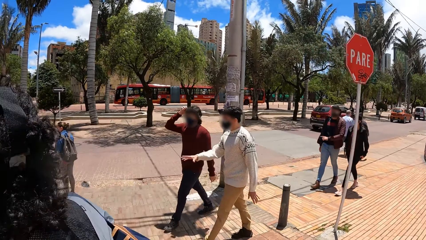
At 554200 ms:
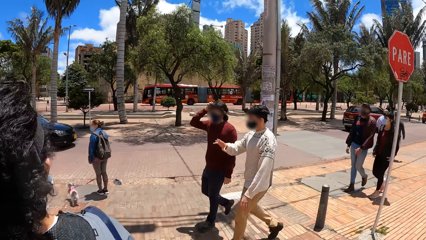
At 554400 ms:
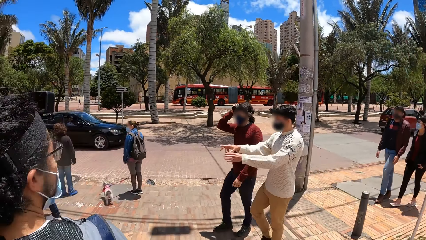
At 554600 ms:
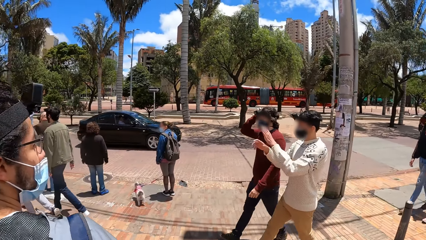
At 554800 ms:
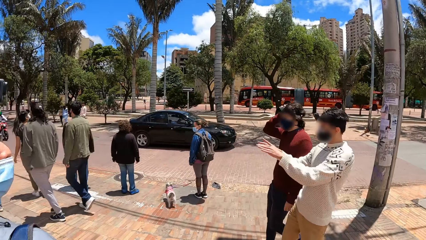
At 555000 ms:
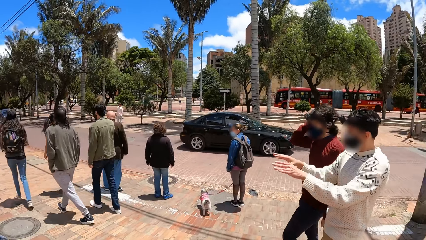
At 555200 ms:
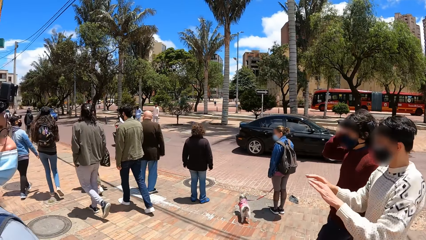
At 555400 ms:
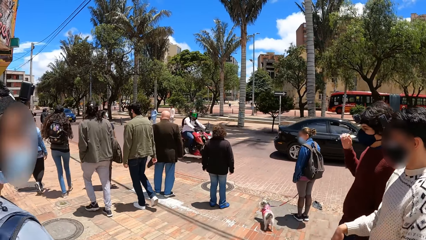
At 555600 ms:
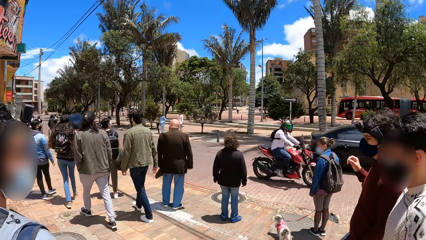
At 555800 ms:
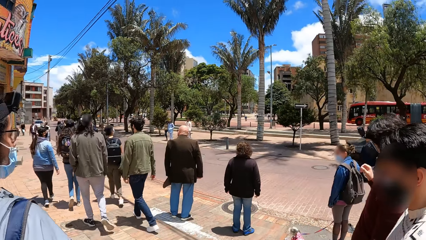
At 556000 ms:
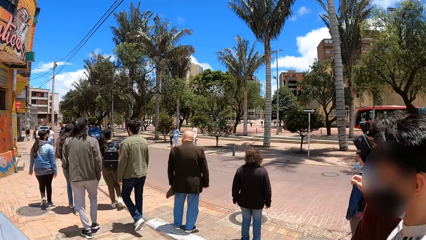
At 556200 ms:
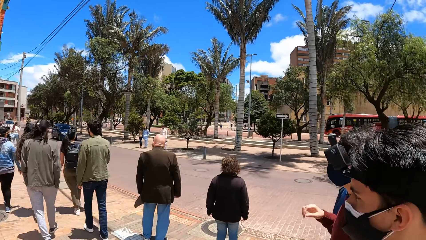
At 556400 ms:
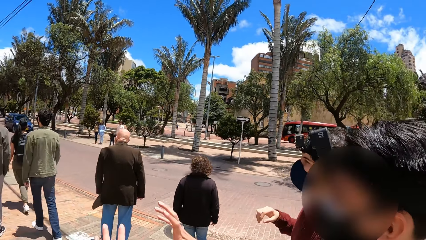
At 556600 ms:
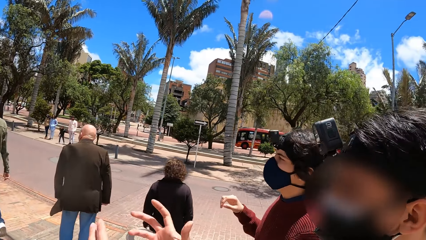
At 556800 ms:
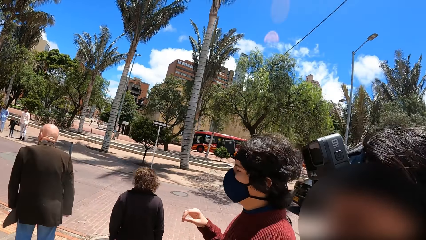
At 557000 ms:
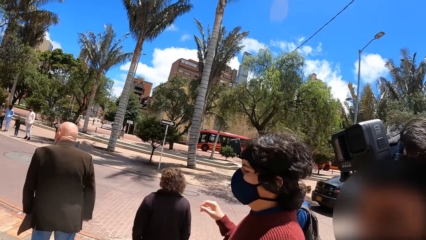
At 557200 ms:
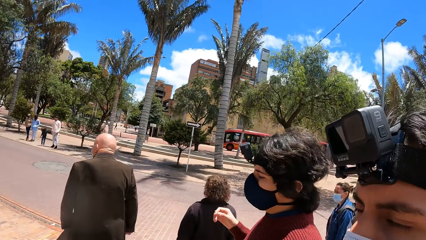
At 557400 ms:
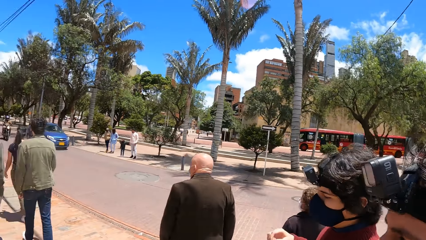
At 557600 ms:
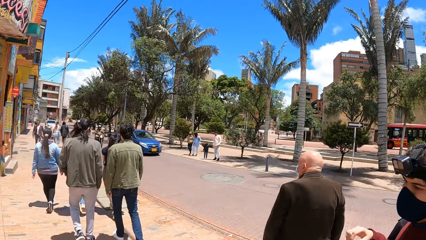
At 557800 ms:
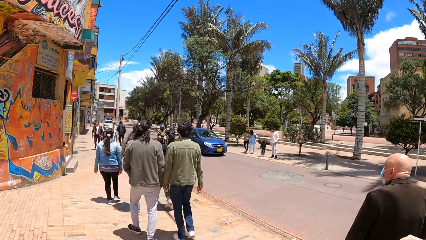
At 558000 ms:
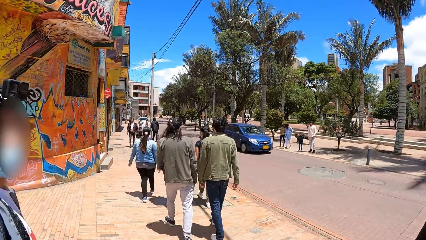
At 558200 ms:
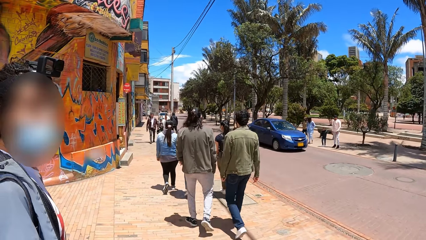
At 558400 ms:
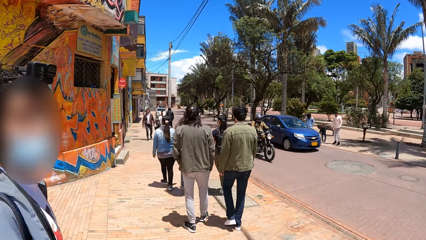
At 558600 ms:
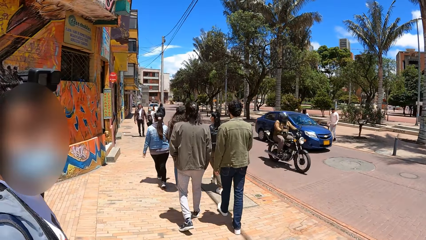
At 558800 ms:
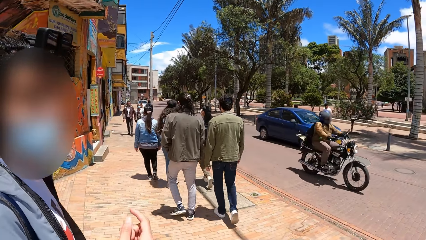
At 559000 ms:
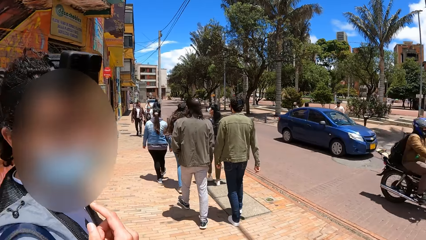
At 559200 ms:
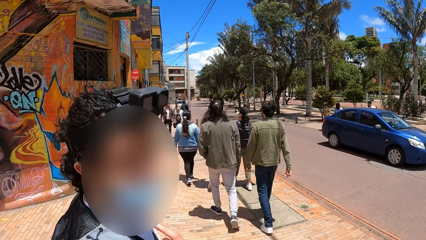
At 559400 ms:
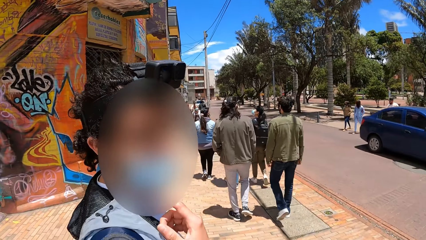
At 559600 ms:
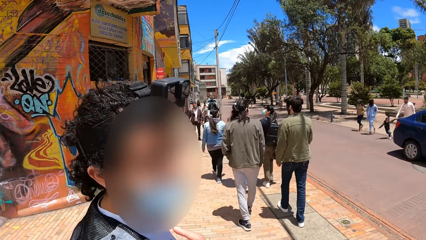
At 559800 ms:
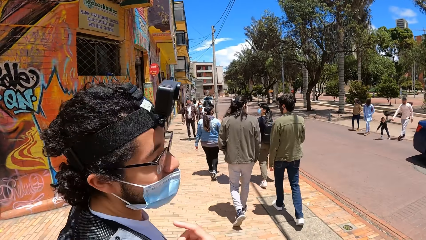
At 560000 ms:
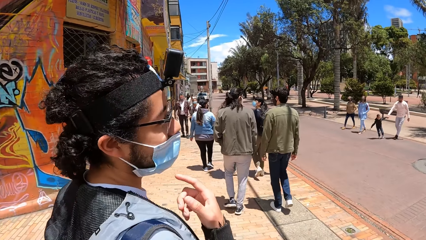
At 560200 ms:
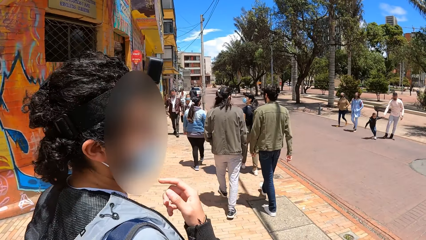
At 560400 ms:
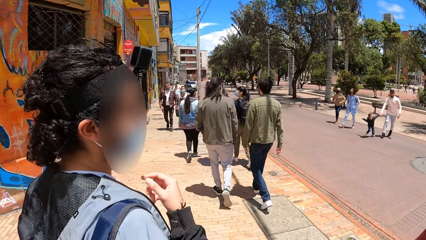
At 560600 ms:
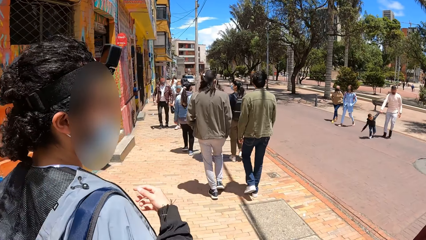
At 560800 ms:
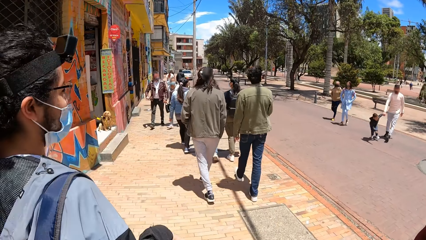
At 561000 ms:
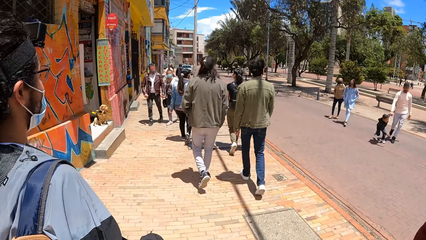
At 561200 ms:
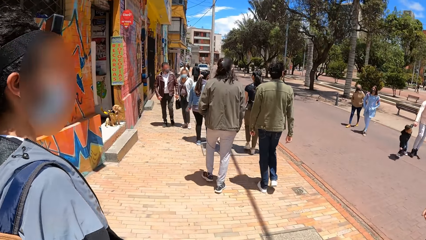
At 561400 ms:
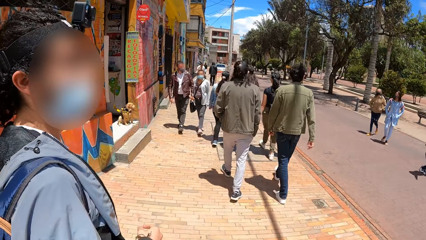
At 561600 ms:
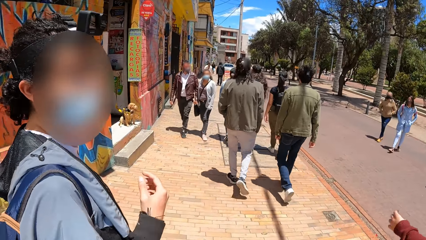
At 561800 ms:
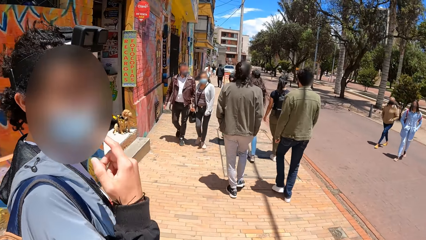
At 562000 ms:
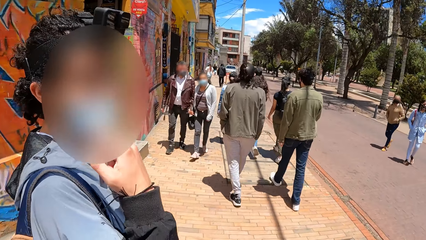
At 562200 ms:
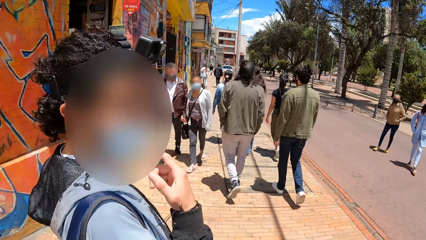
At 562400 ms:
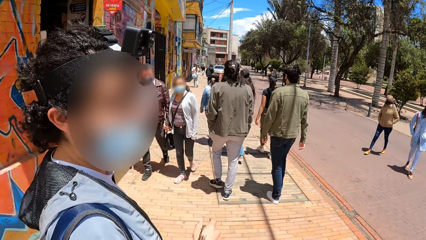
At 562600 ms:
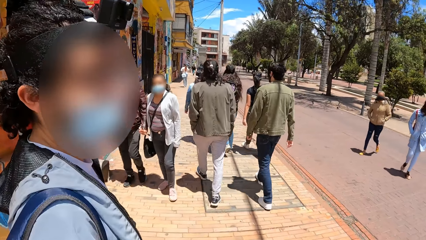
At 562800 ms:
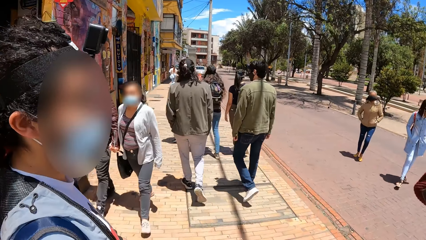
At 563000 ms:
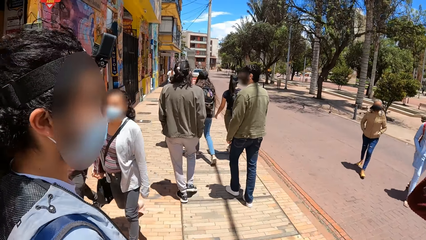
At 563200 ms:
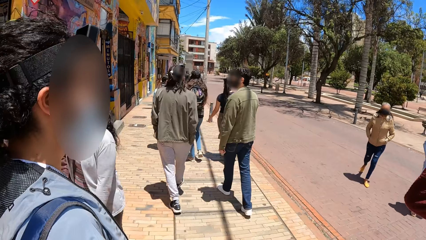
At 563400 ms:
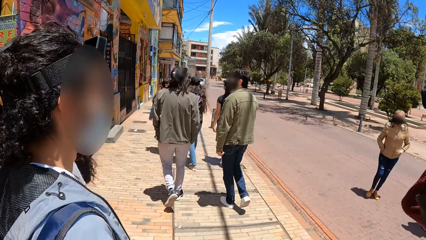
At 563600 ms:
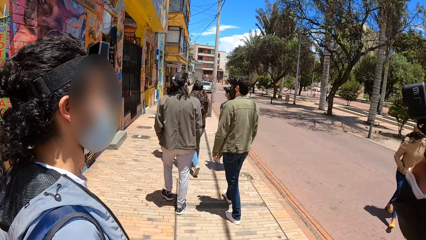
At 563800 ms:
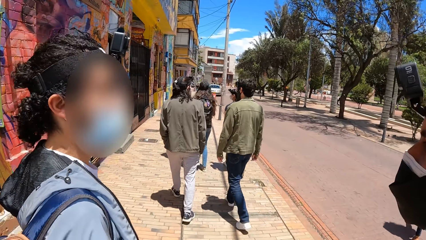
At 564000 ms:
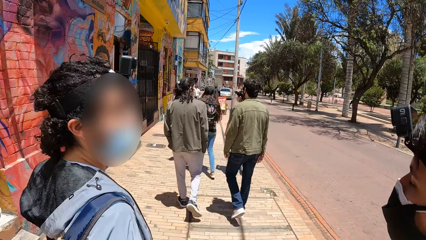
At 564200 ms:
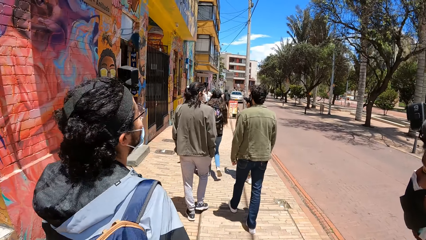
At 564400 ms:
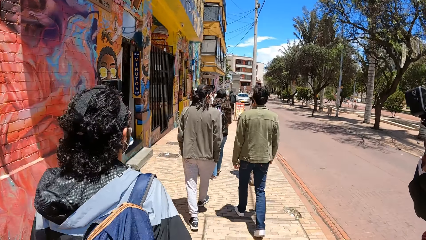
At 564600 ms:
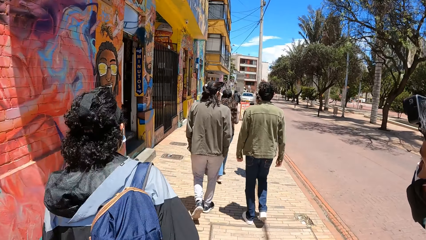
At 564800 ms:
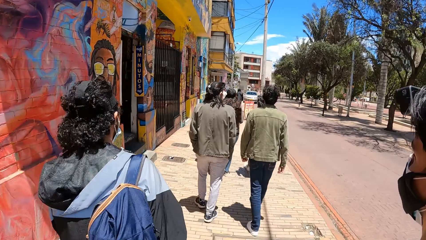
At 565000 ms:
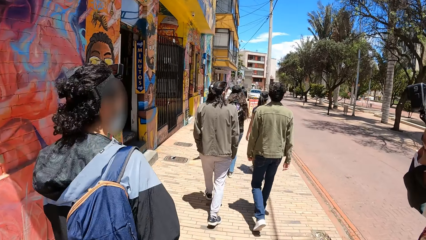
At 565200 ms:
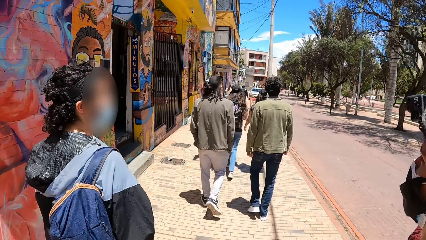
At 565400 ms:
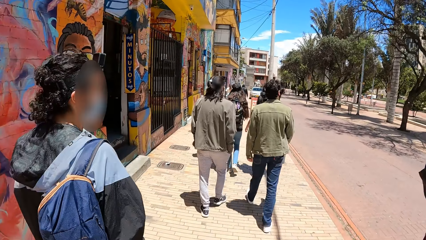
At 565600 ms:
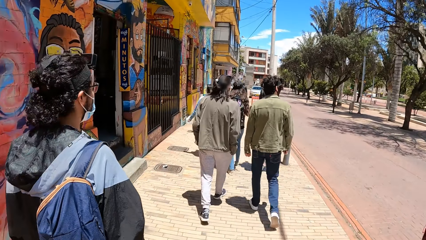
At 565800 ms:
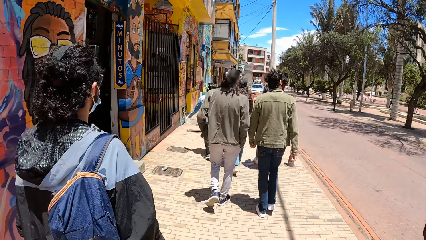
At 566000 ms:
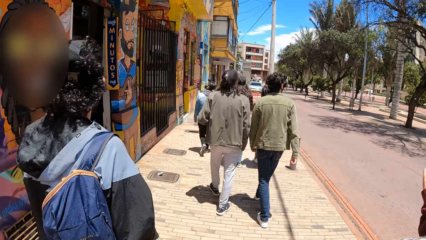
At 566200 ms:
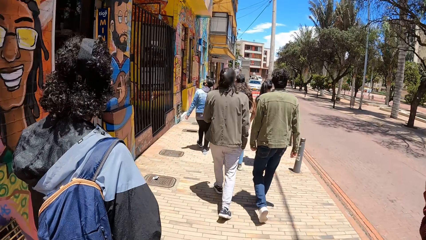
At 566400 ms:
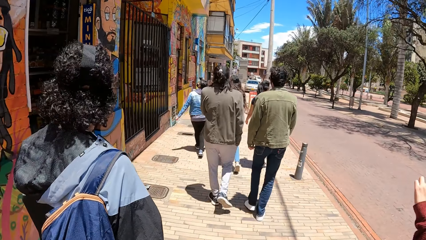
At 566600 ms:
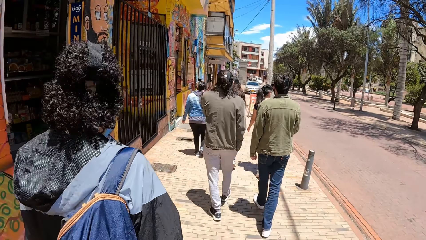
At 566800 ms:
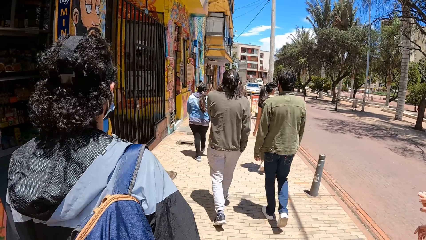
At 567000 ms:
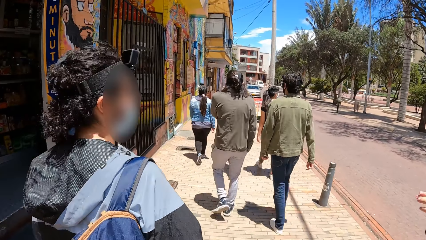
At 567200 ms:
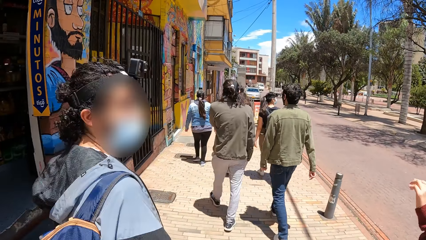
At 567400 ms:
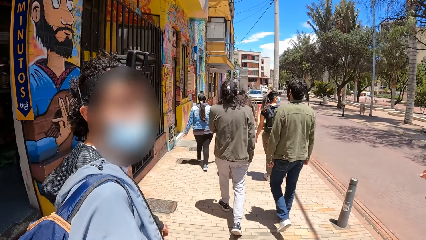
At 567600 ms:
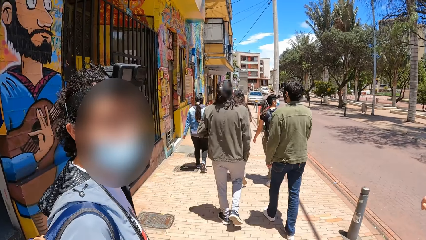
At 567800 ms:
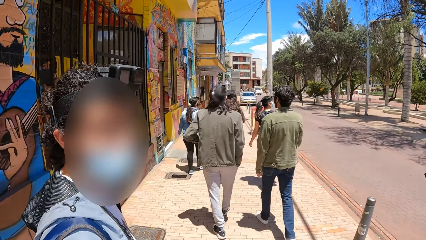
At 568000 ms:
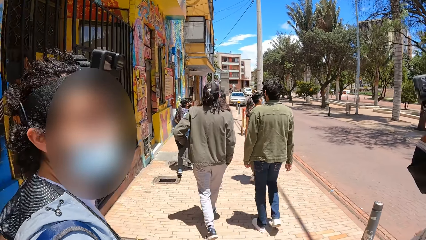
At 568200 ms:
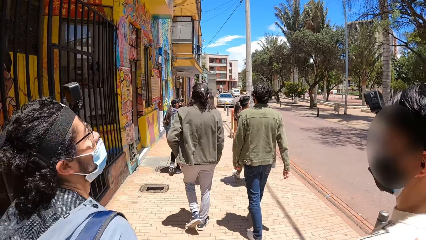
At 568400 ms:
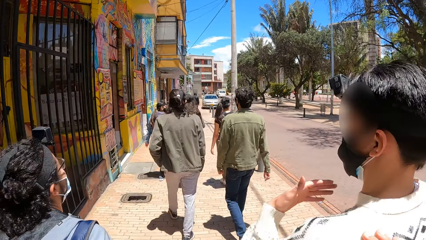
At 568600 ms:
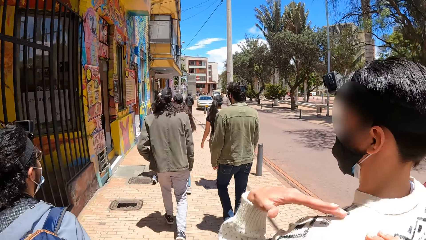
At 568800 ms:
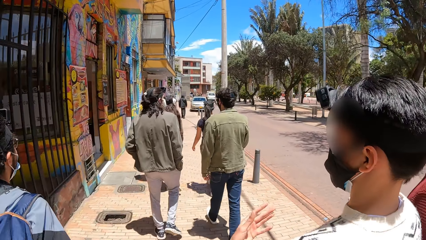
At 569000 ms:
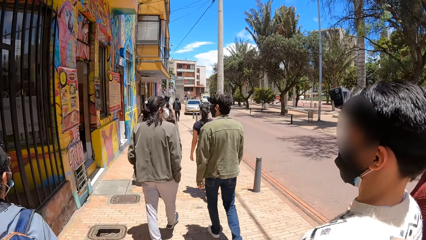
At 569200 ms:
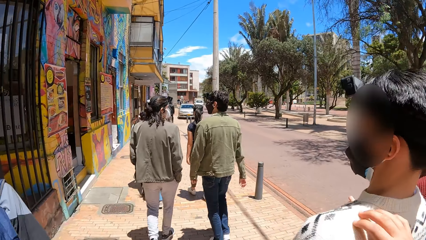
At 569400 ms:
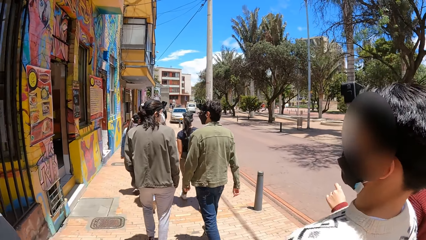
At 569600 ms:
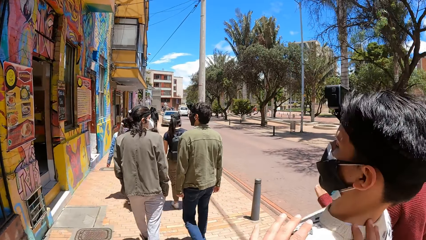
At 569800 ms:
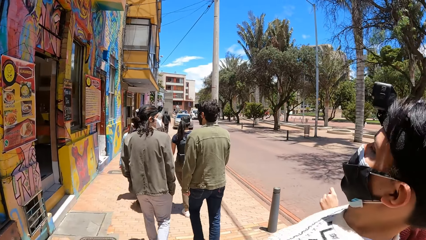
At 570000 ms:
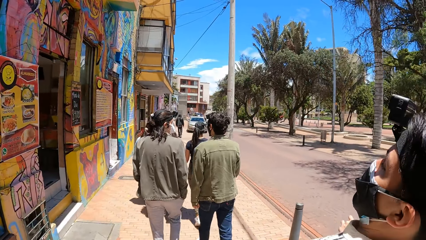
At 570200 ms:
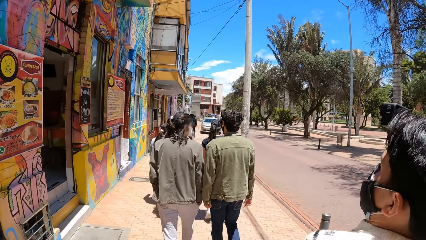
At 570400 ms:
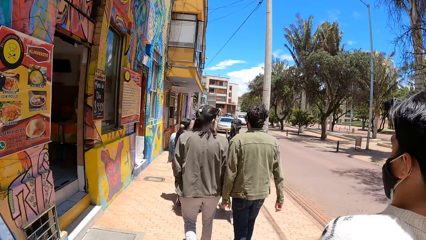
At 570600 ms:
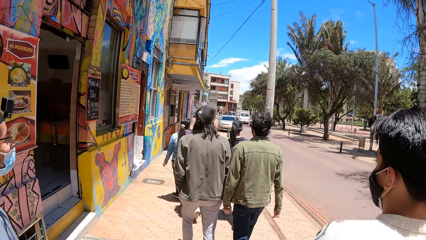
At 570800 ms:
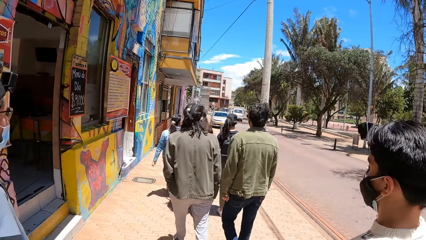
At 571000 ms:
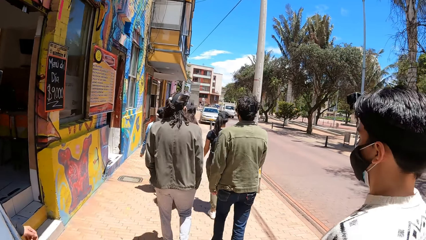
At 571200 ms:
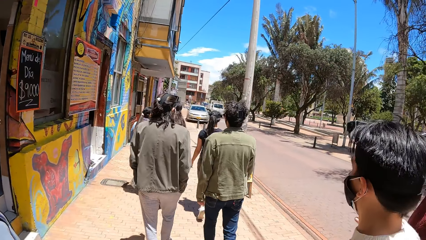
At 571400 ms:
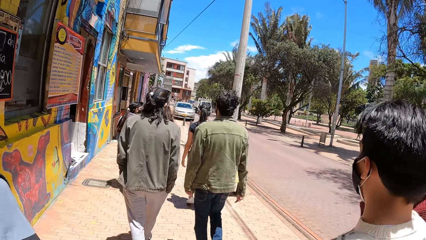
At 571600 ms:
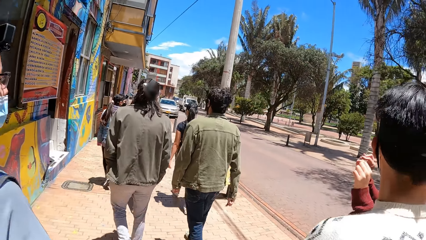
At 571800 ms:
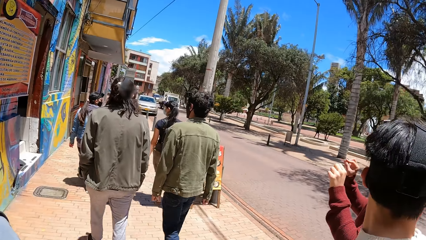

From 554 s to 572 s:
The camera wearer walks on the walkway with a man, another man and a third man. The first man touches his shirt with his right hand. A person converses with the camera wearer. The first man touches his neck with his right hand. The camera wearer walks on the sidewalk of the road. The person looks at the camera wearer. The camera wearer walks on the sidewalk of the road. The third man touches his shoulder with his left hand. The camera wearer places his right hand on the third man's shoulder.
